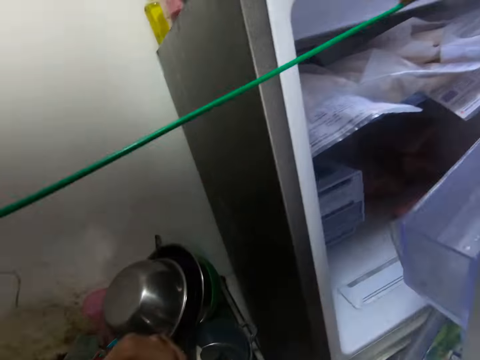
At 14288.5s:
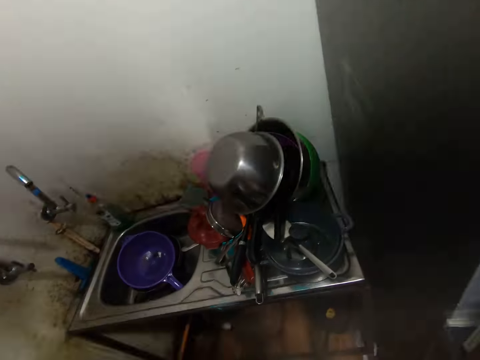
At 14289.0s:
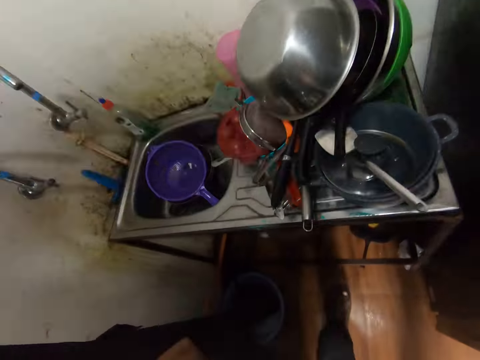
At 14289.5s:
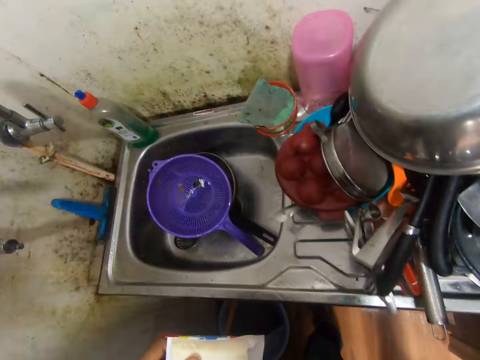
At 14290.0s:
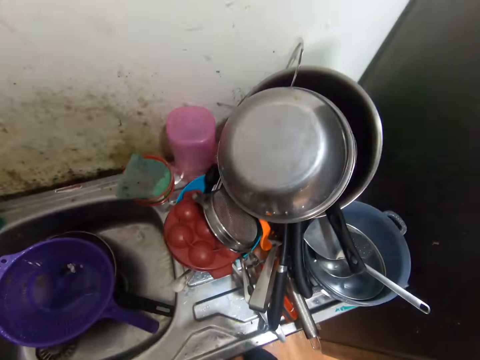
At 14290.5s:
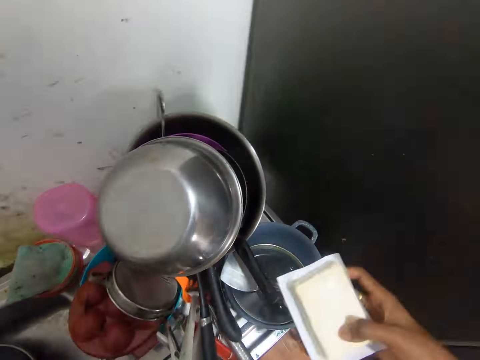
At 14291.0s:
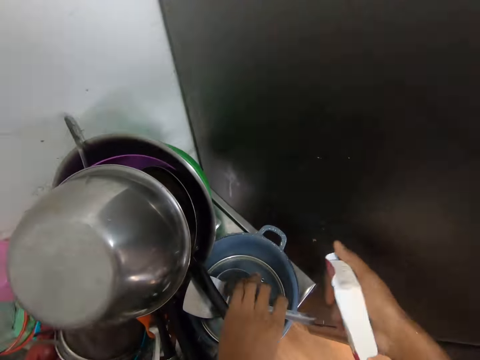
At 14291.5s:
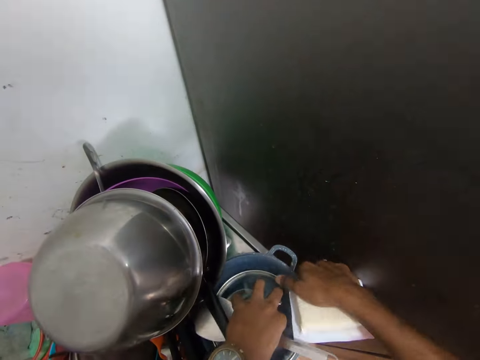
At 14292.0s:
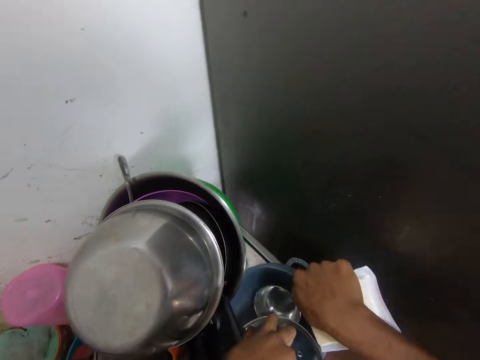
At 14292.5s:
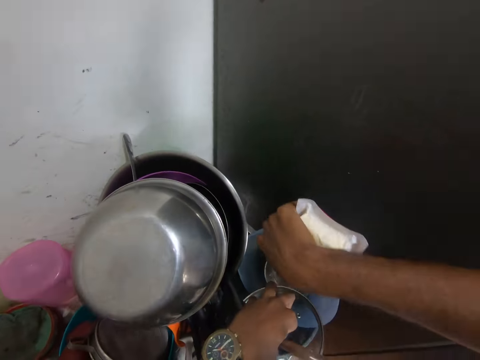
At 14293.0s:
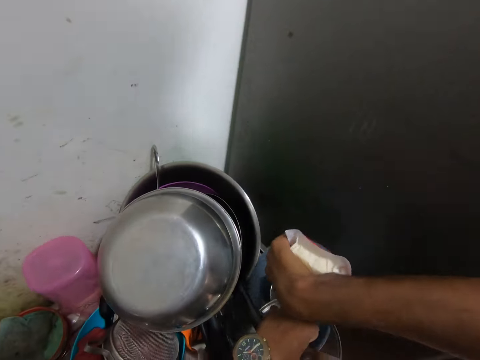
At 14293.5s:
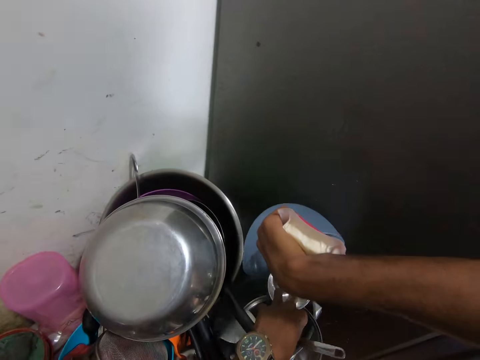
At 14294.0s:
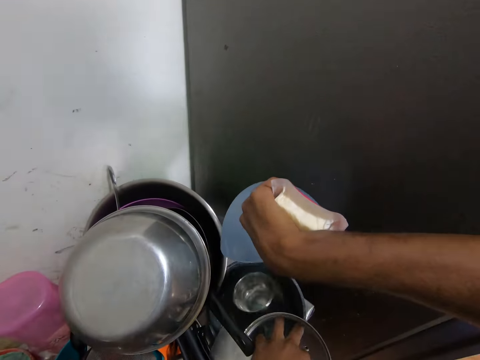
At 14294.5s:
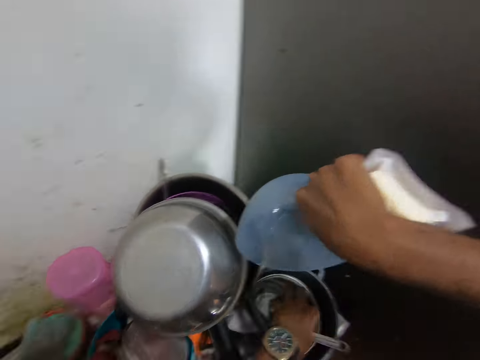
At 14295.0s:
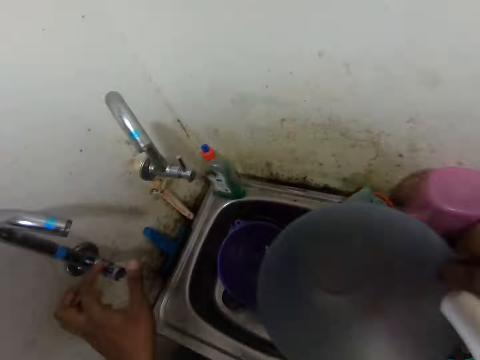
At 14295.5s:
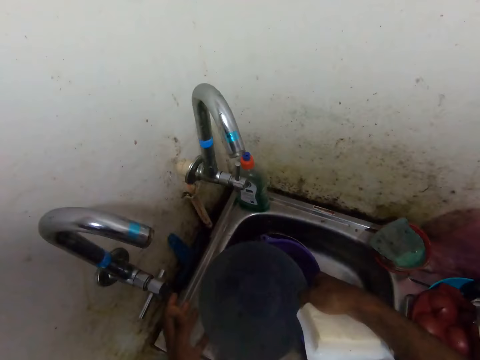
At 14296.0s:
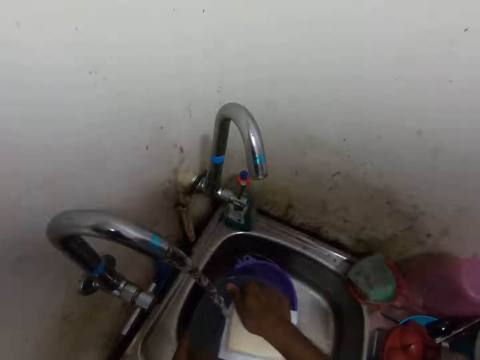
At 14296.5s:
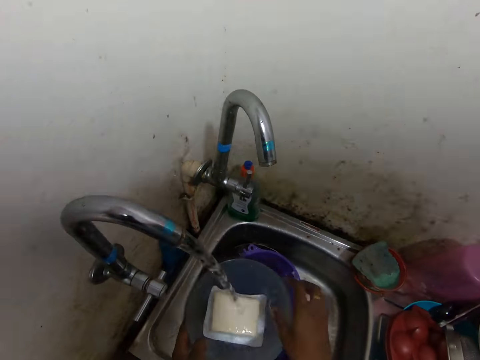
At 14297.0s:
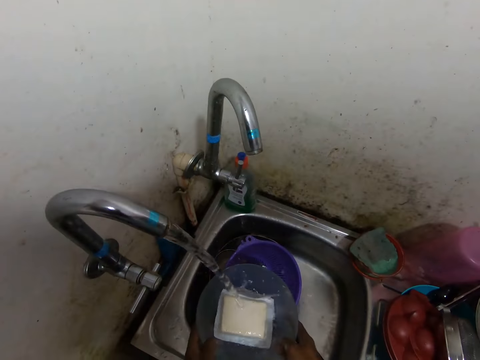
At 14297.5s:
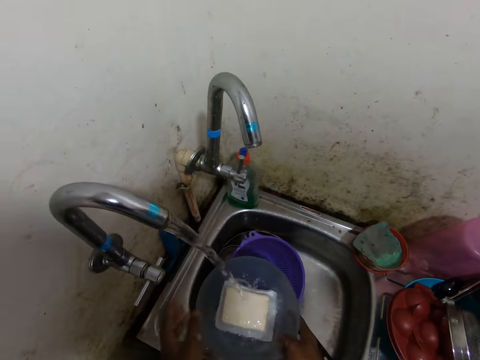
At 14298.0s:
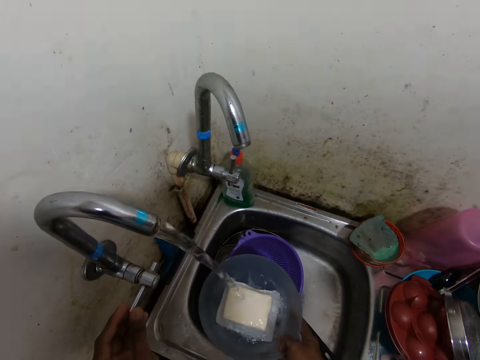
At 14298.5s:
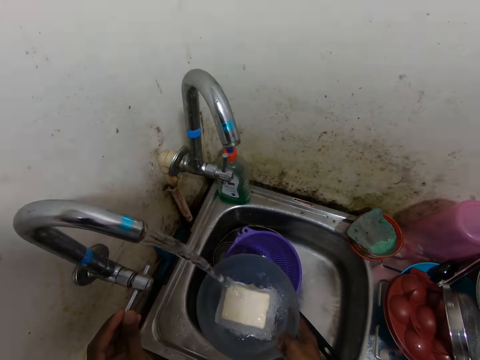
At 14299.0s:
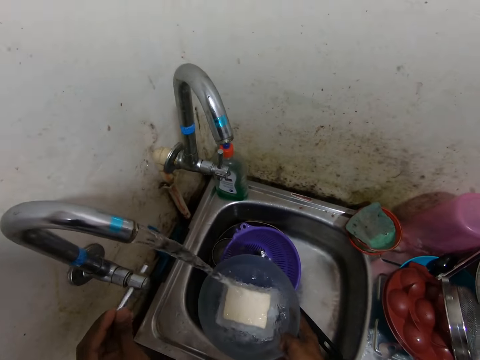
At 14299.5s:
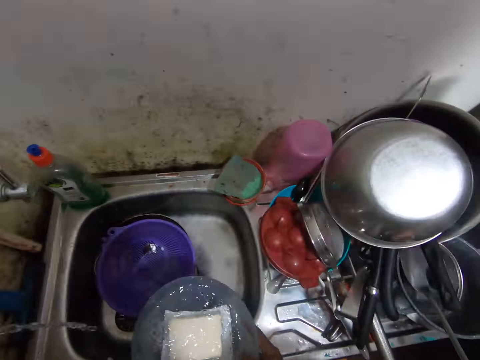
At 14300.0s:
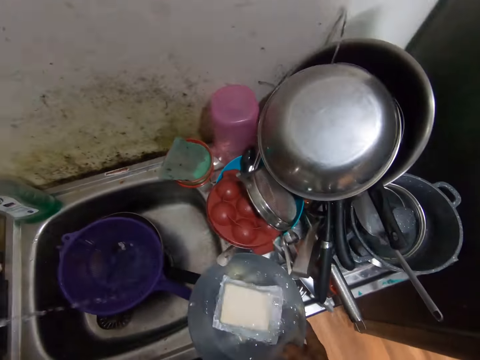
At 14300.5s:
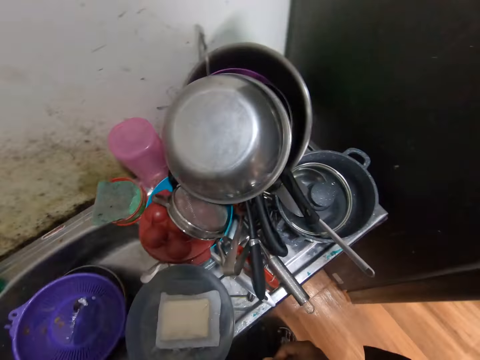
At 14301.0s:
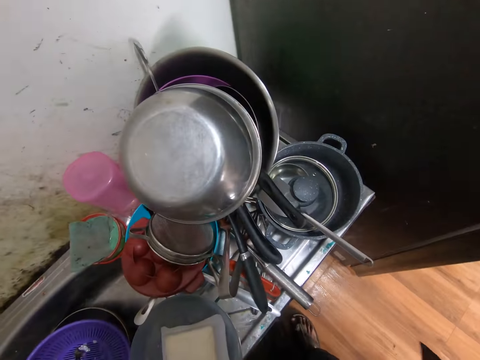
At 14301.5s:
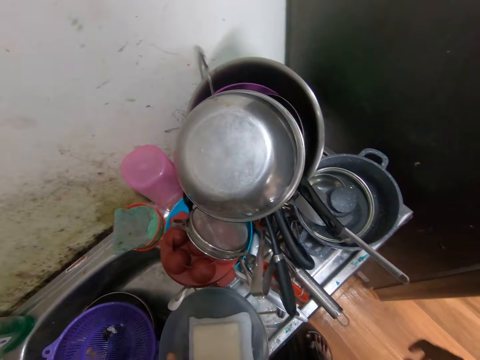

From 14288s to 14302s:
The camera wearer closes the fridge with his right hand. He walks around the shop. He picks up a bowl from a stack of bowls with his right hand. He removes the bowl from the sink. He opens the tap with his left hand. He collects water into the bowl in his left hand and places the butter into the bowl with his right hand. He holds the bowl with his hands. He holds the tap with his left hand. He closes the tap with his left hand and removes the bowl from under the tap with his right hand. He drops the bowl on the sink with his right hand.

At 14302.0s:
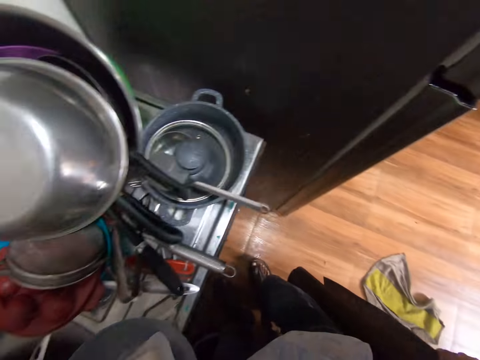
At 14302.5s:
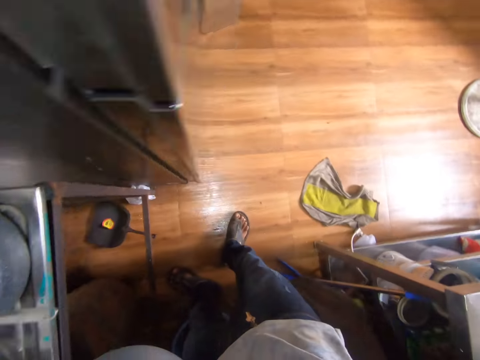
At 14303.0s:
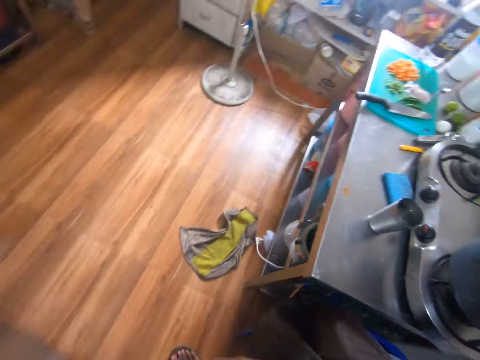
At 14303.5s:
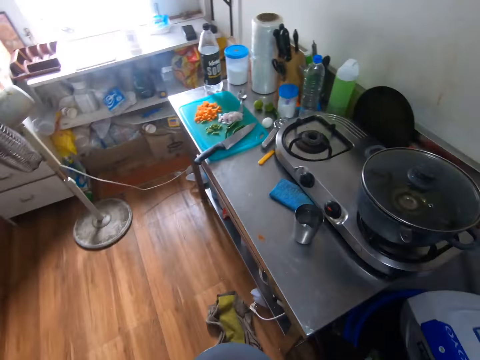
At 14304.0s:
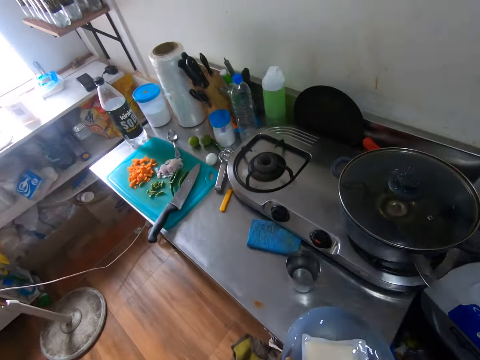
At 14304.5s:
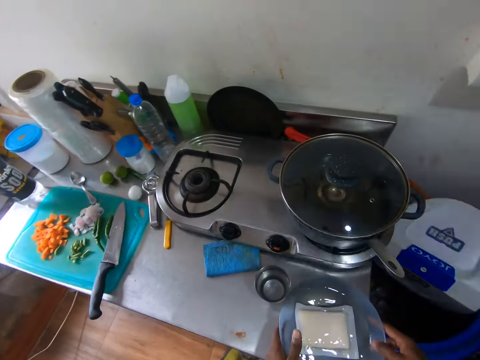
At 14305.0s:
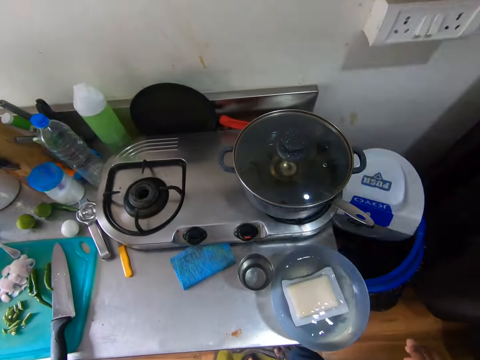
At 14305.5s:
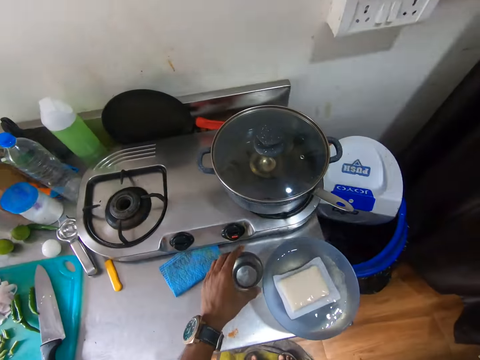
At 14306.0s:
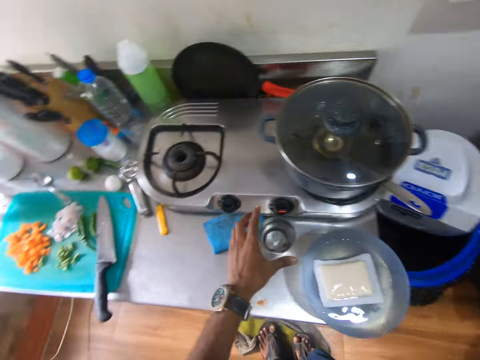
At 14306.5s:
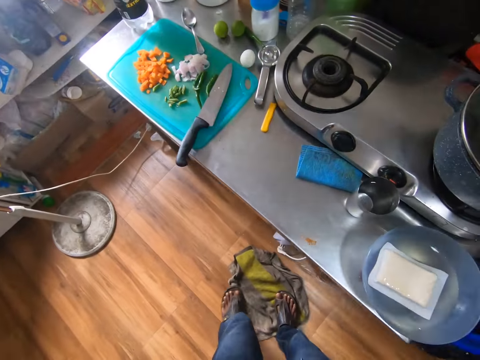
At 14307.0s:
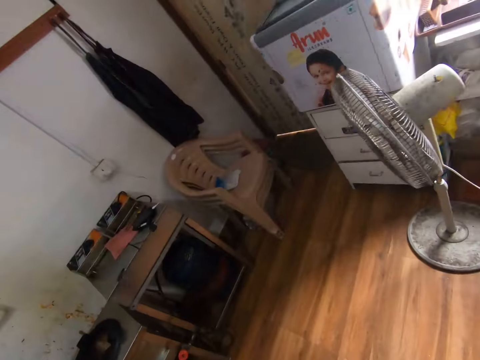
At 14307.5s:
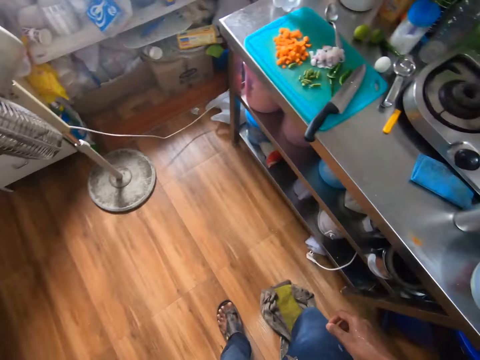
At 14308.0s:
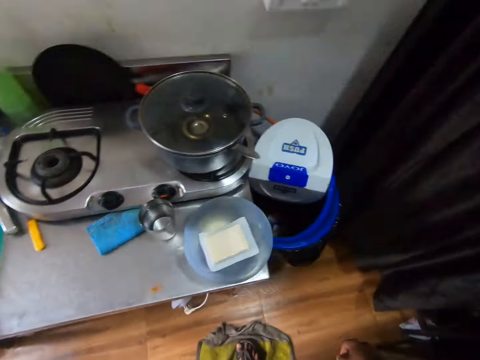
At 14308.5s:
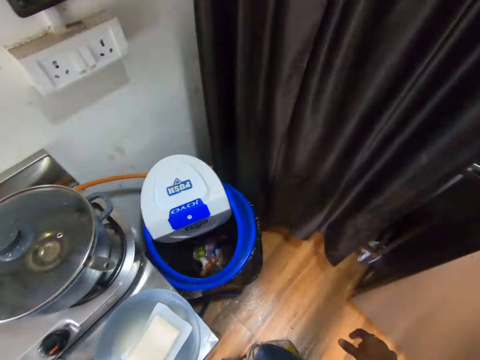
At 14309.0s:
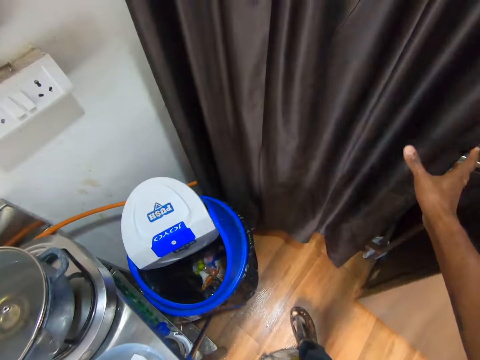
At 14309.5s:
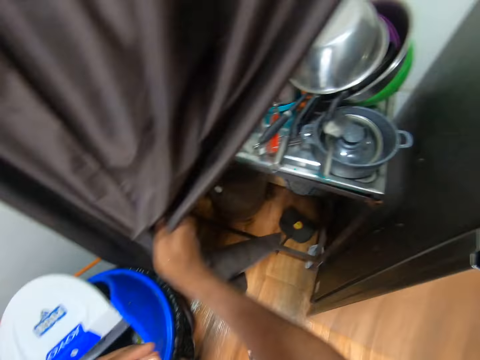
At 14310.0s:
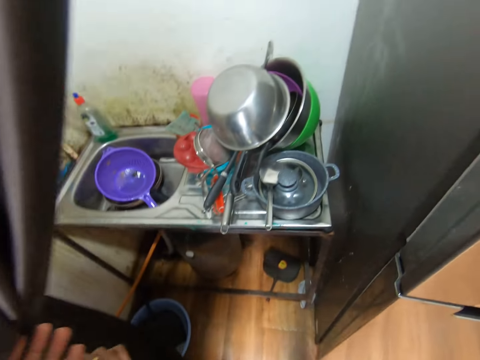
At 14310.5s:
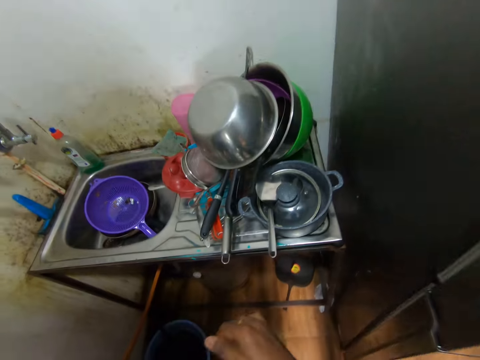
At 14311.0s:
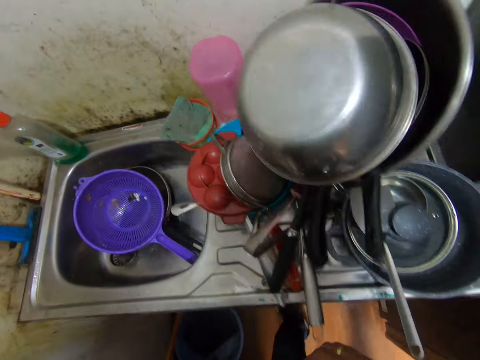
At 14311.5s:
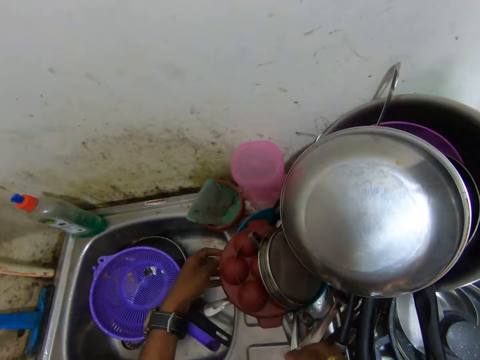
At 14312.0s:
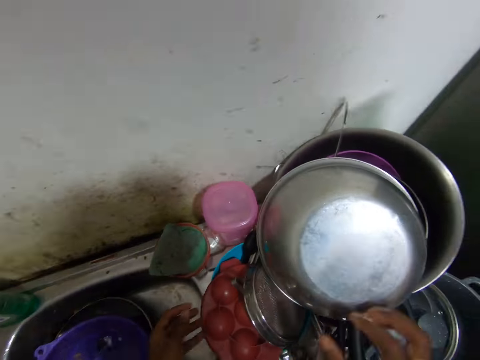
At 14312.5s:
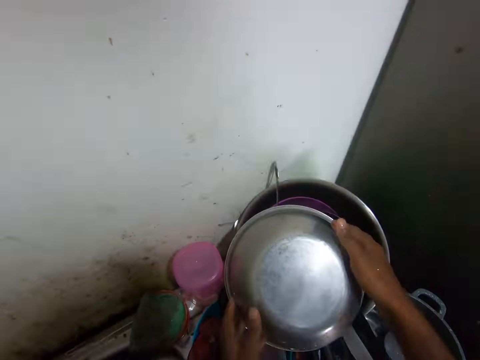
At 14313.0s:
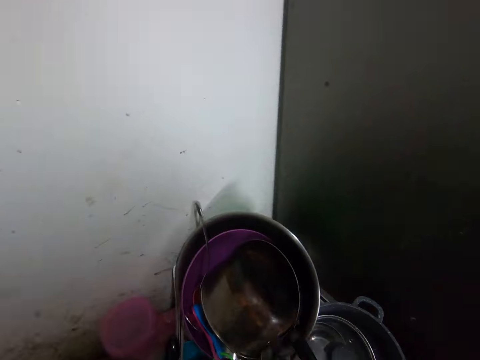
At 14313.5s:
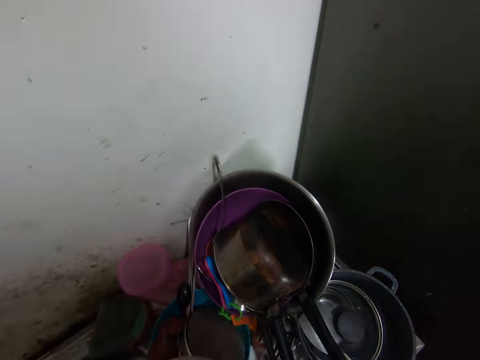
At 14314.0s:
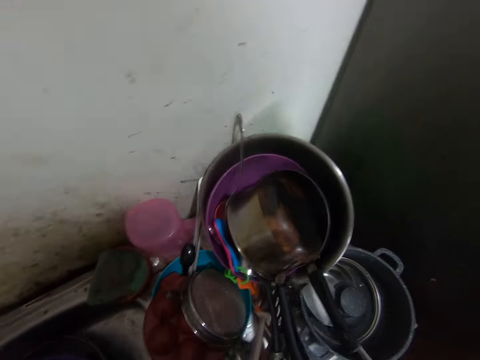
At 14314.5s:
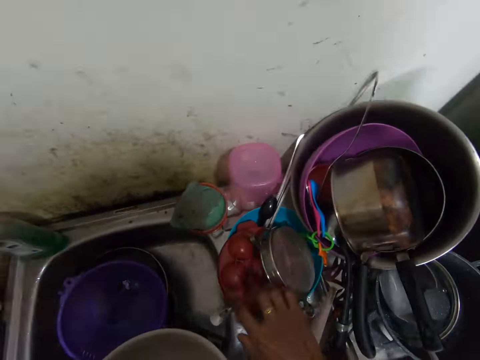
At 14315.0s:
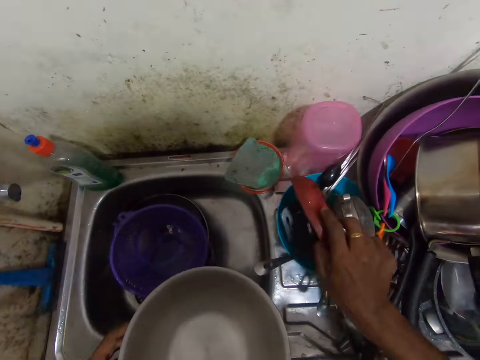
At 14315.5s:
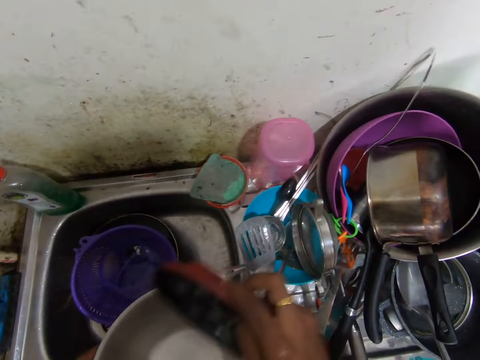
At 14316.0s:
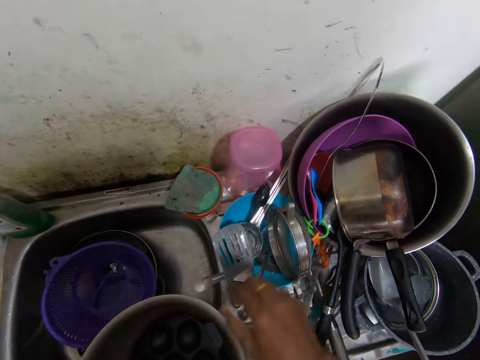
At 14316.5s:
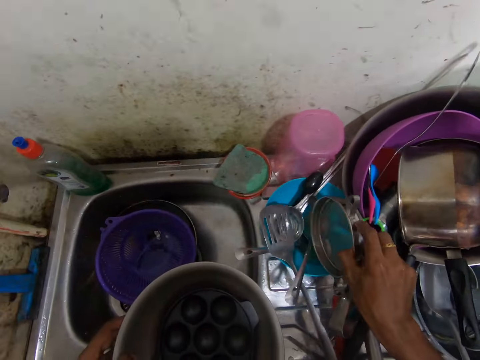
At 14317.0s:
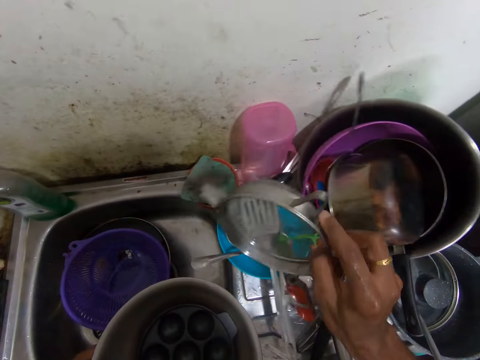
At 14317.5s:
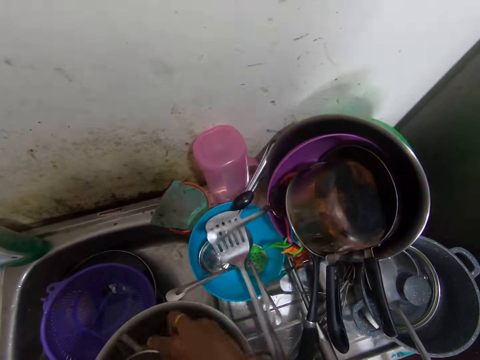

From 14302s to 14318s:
The camera wearer looks at the sink. He looks around the shop. He drops the bowl on the kitchen table with both hands. He adjusts a glass on the table with his left hand. He looks around the shop. He opens the curtain with both hands. He removes a bowl with both hands on the sink. He moves the pot. He puts a plate into the bowl with his right hand. He picks up a lid from the sink. He inserts a sieve into the bowl with his right hand from the sink. He picks up the sieve from the sink.
